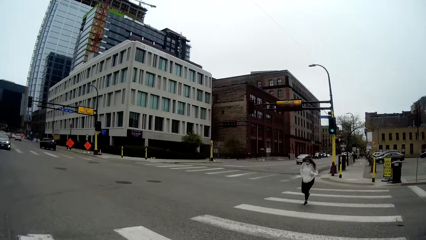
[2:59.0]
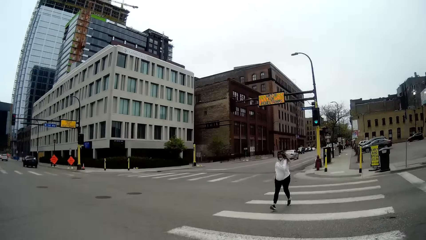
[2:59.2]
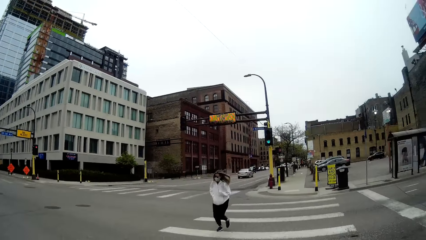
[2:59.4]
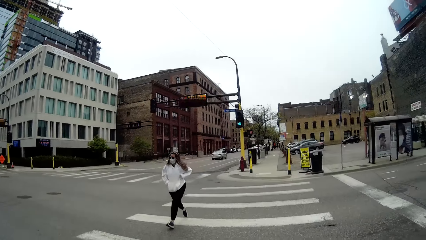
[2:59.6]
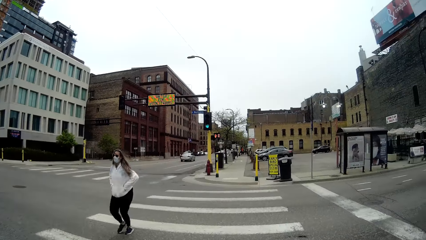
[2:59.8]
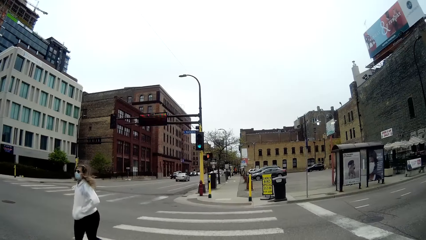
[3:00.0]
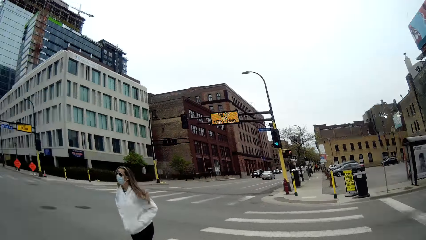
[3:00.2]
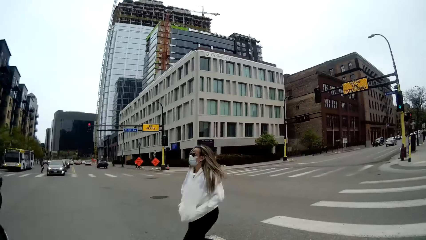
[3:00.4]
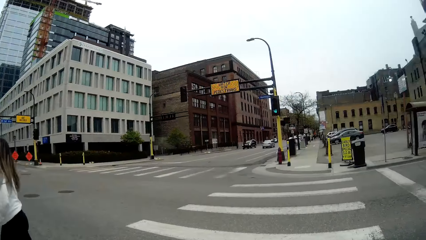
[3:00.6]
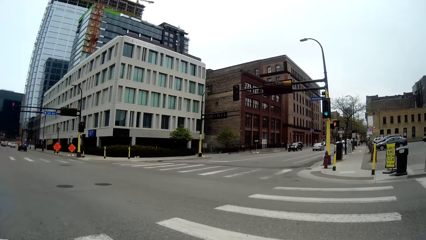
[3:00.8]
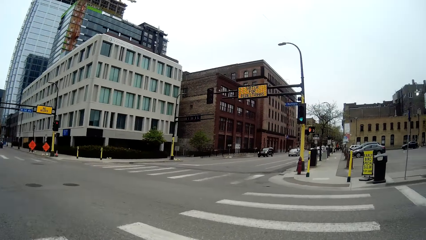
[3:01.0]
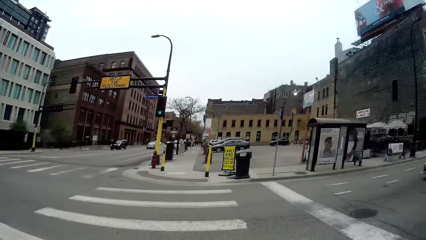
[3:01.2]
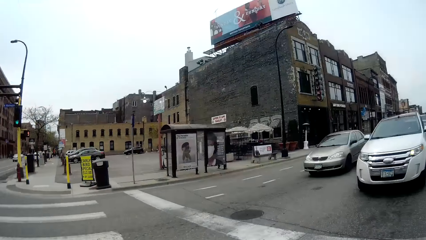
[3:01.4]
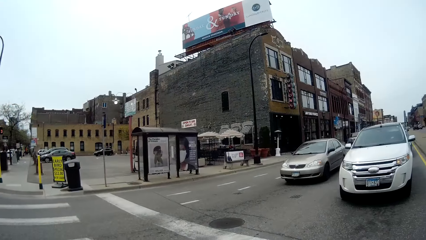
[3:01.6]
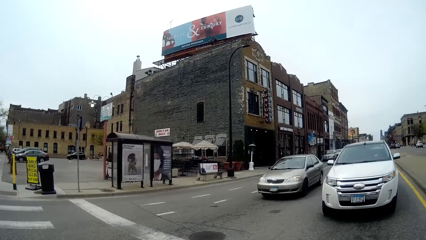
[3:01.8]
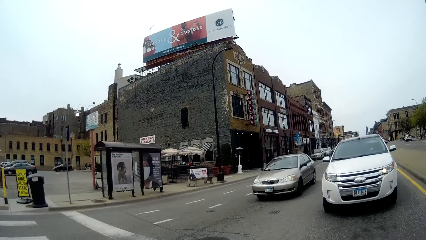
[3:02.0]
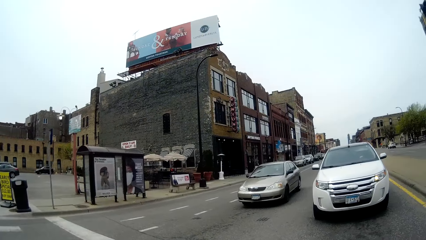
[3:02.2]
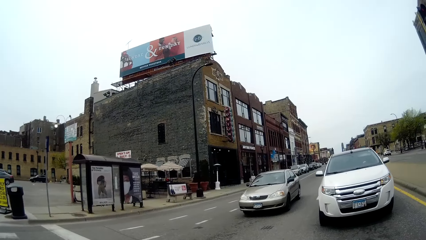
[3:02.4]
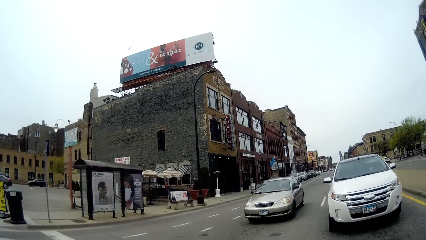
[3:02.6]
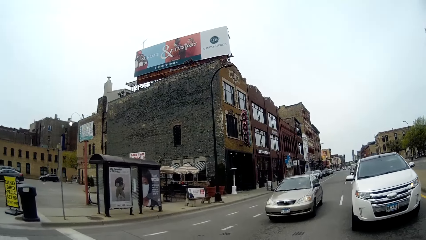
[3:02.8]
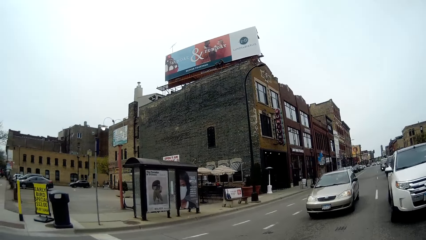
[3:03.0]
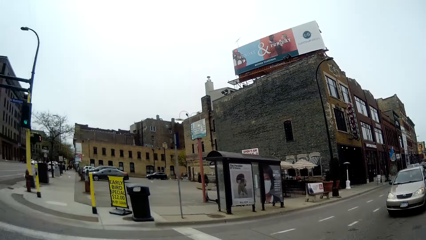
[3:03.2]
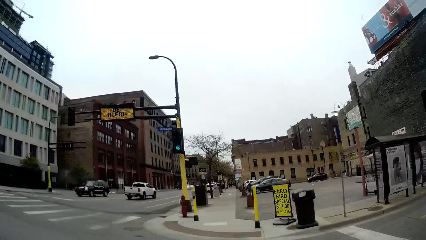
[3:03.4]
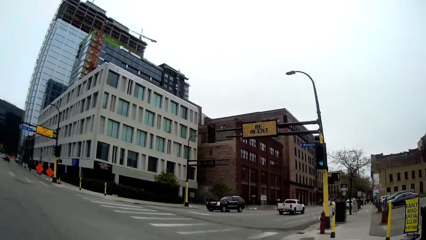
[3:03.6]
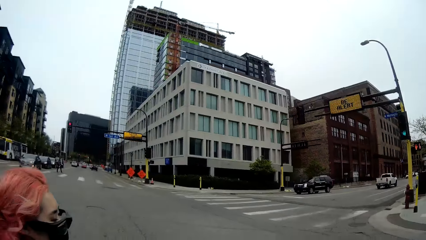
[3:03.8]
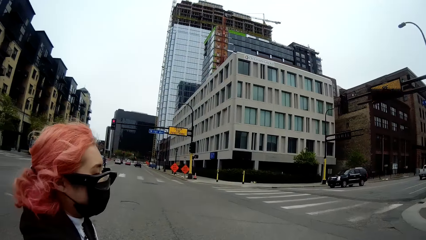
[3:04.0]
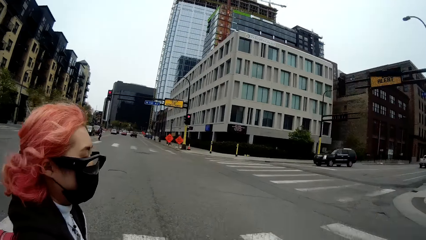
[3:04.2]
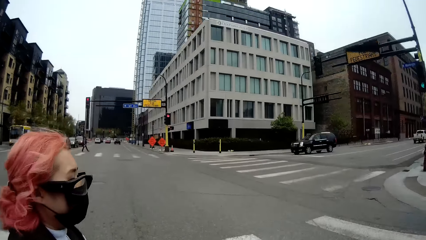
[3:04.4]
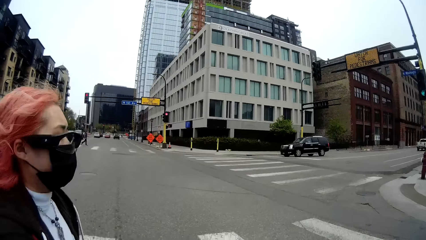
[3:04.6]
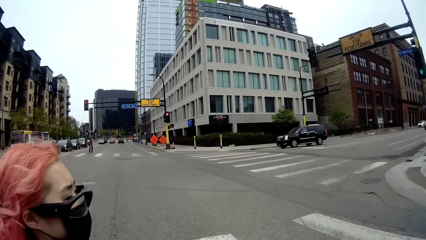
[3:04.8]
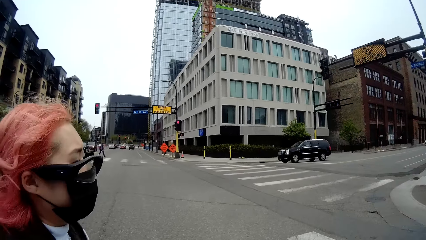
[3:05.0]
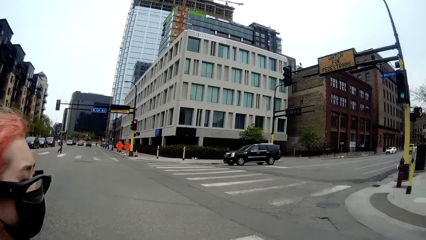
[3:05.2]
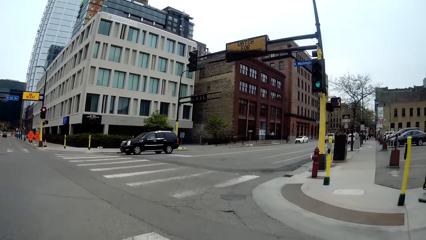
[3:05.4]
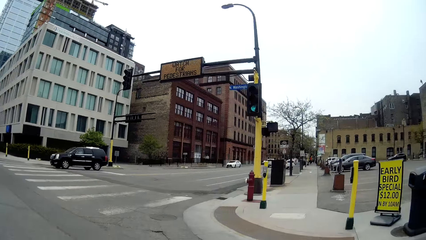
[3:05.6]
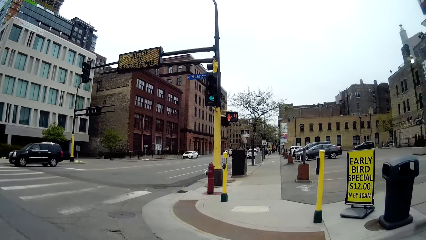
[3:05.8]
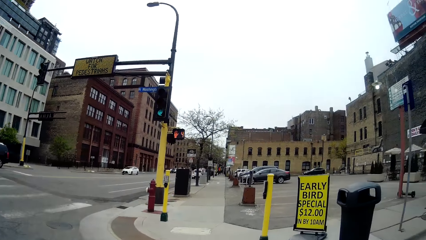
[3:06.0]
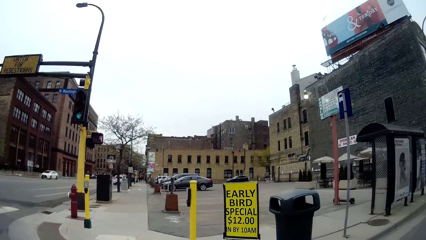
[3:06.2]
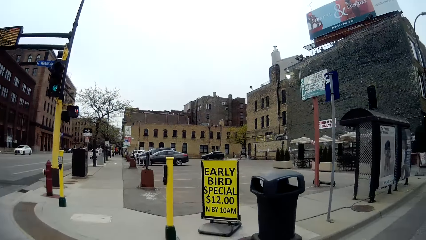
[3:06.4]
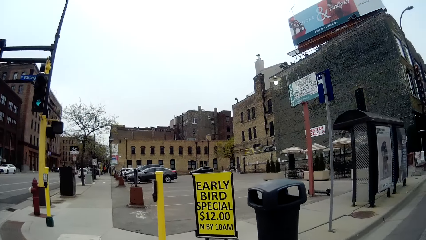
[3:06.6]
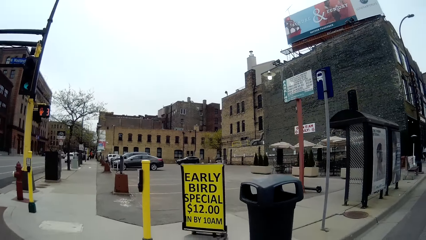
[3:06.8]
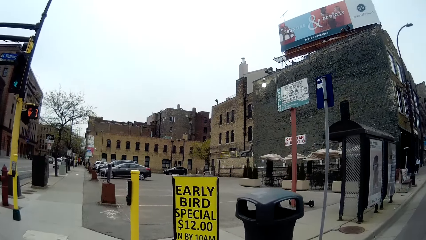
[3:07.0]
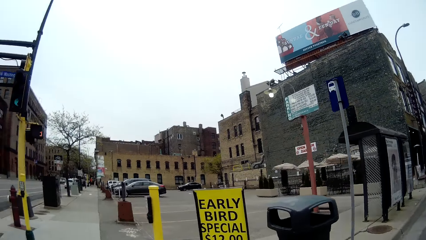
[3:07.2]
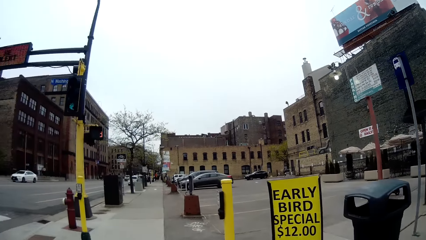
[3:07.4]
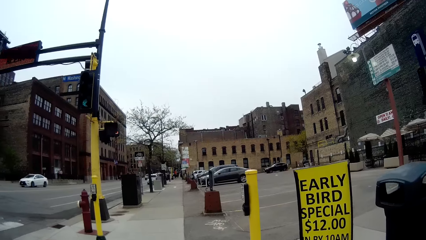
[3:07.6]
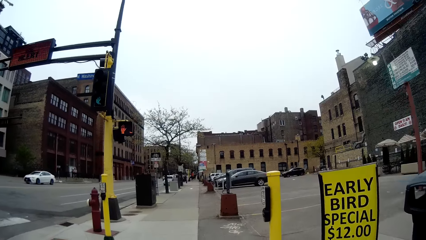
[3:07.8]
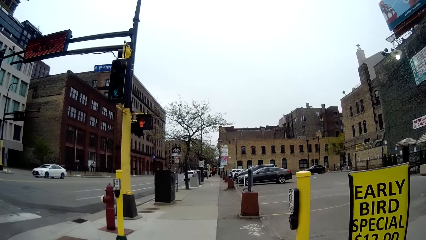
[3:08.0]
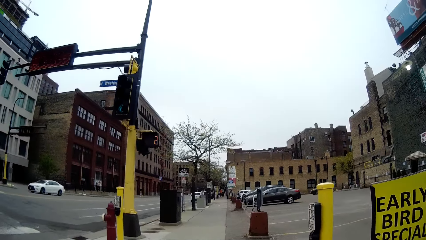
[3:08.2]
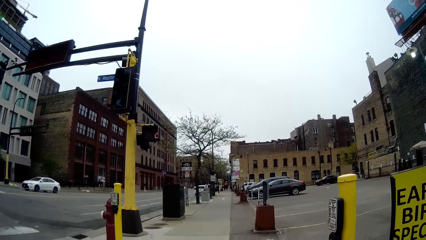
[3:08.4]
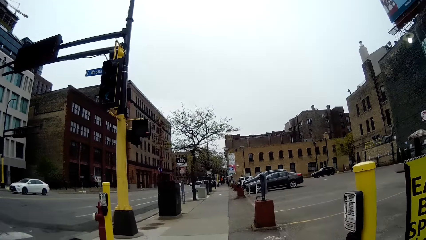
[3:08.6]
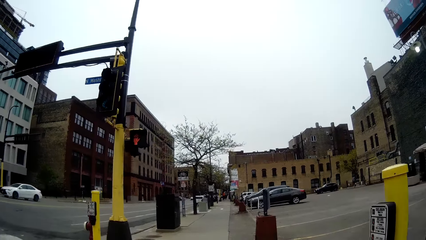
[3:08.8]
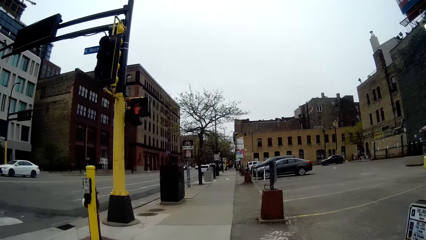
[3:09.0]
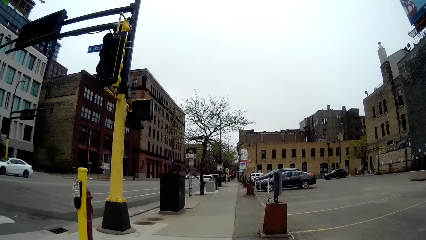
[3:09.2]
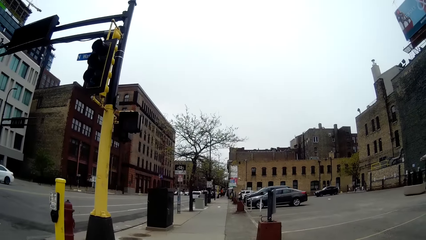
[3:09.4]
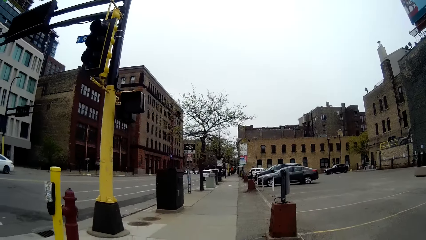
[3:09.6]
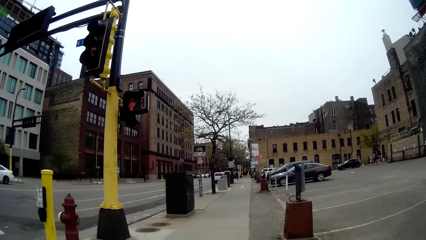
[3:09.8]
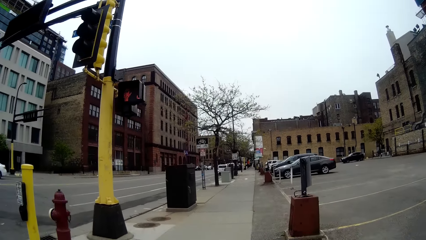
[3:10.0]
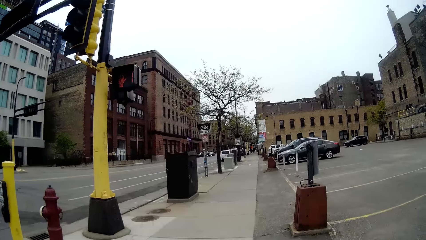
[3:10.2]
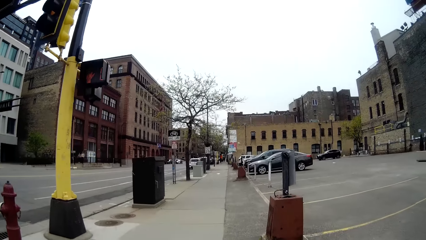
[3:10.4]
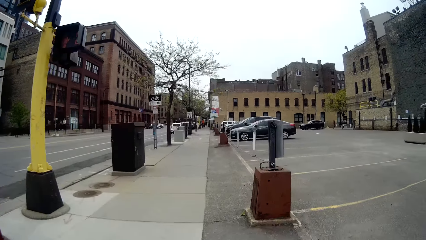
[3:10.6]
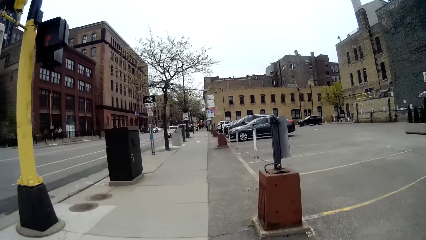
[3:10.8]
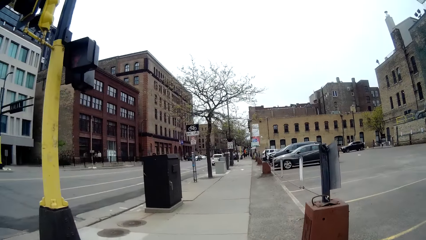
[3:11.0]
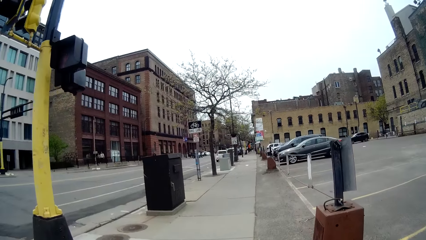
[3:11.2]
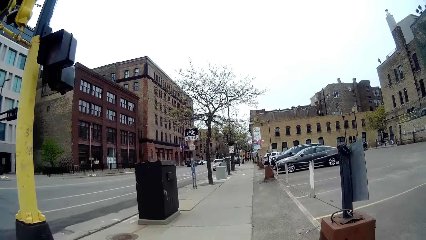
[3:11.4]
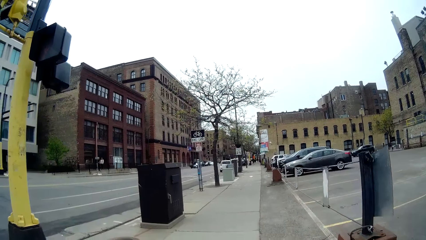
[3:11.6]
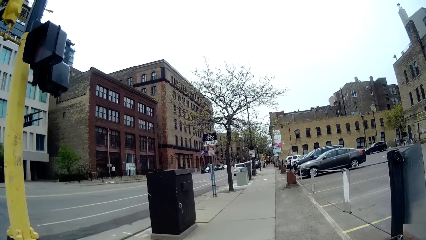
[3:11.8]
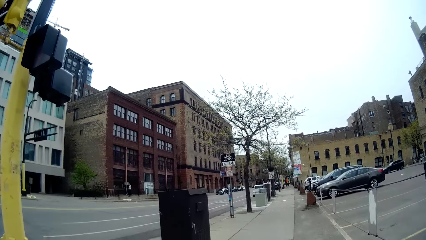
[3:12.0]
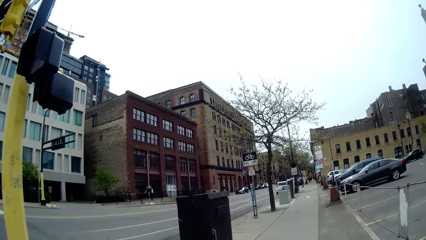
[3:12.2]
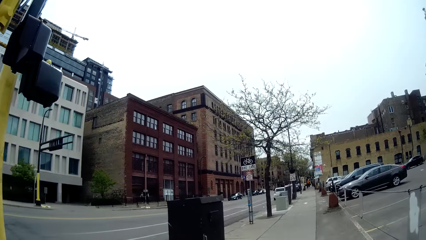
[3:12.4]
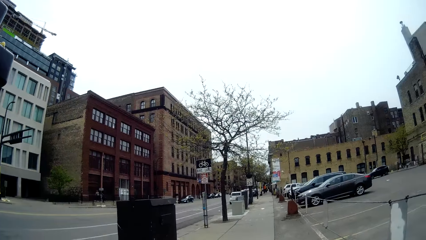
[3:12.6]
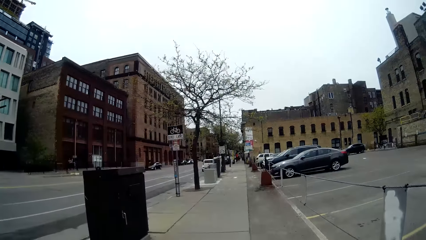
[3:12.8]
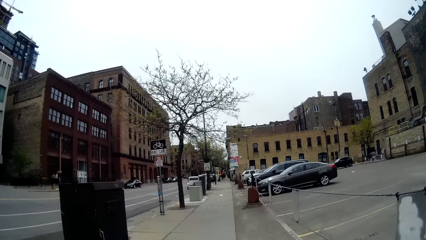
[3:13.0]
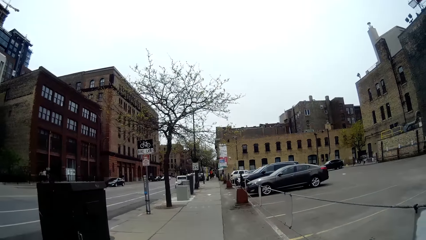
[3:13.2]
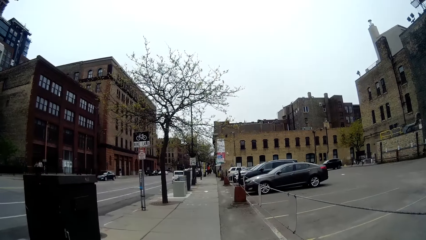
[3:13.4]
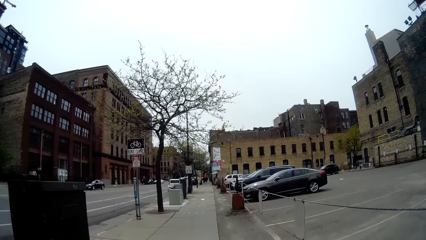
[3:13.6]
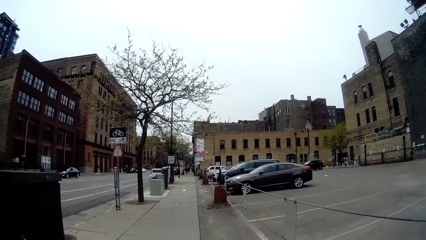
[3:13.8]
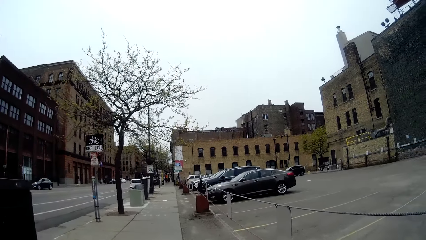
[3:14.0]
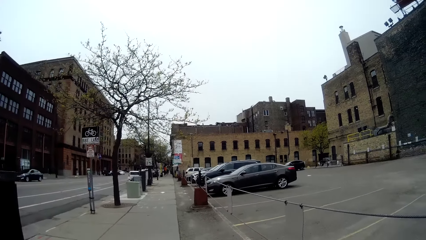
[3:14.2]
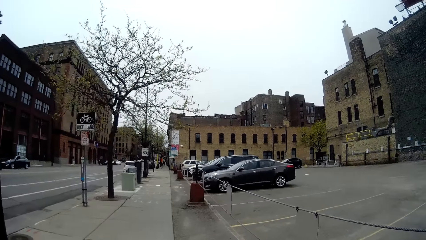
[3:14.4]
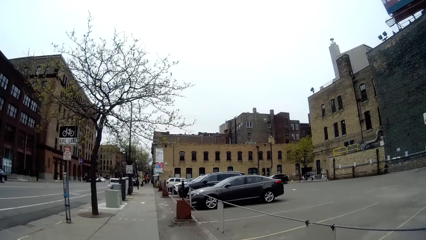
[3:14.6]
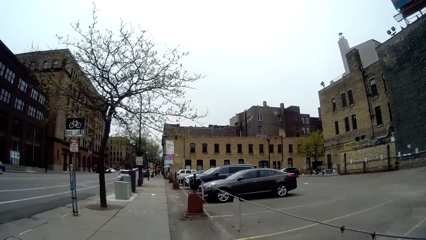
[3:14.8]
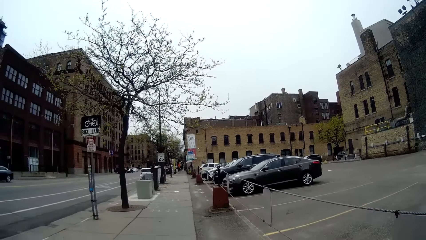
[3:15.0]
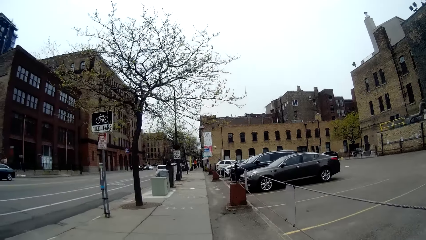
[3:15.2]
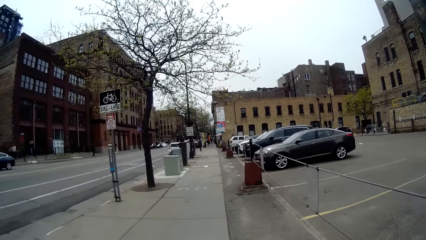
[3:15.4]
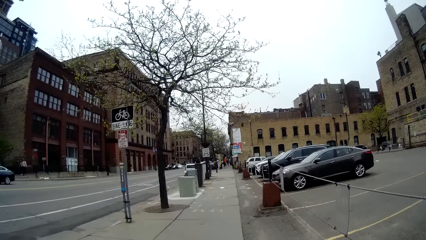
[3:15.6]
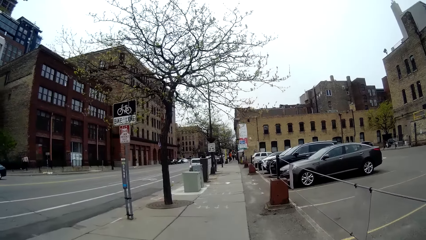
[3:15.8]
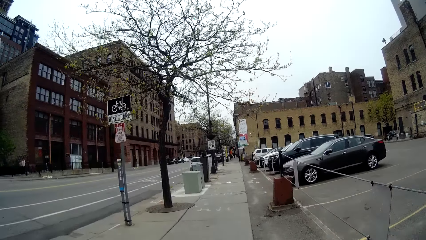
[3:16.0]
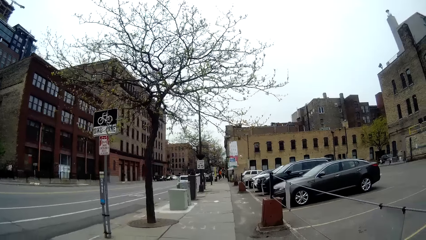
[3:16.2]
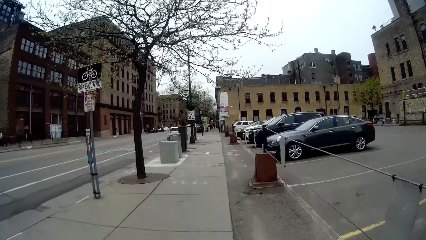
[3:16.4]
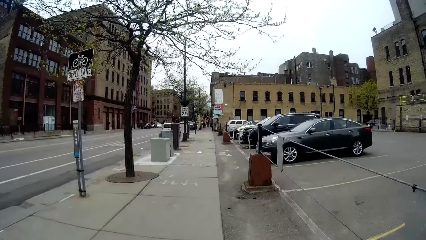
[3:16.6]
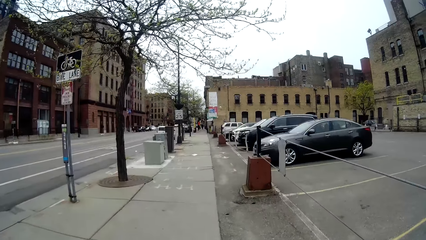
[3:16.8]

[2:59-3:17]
A woman runs past the camera wearer.
